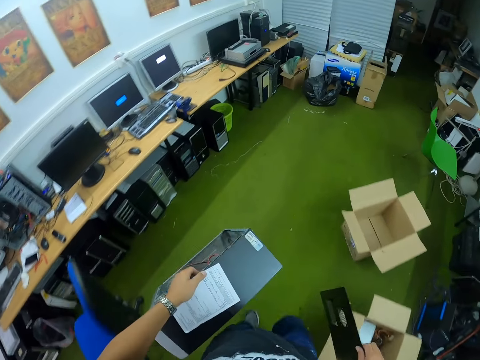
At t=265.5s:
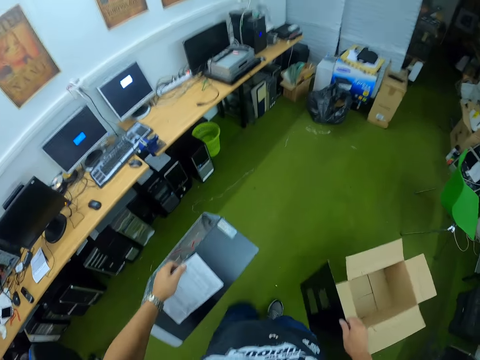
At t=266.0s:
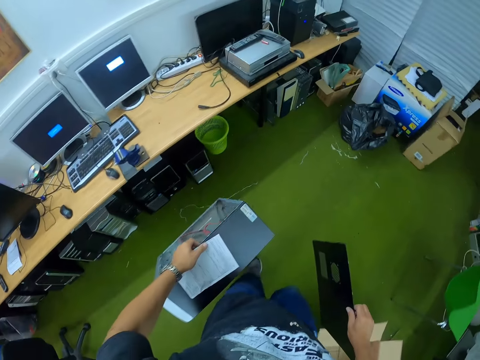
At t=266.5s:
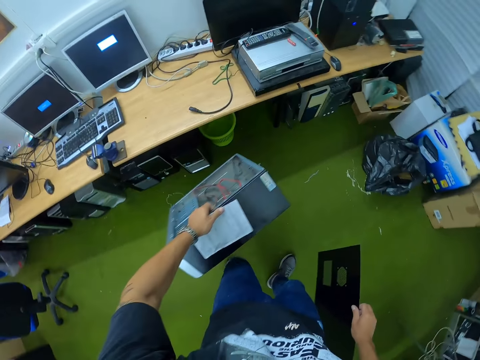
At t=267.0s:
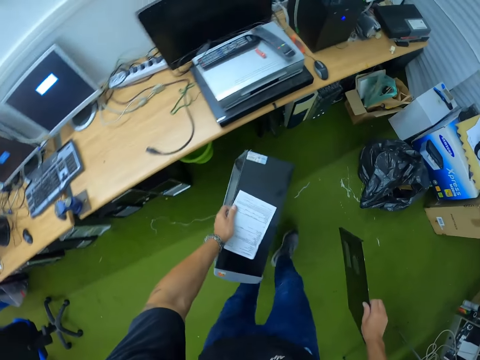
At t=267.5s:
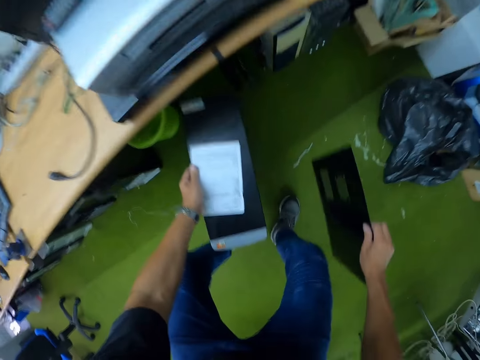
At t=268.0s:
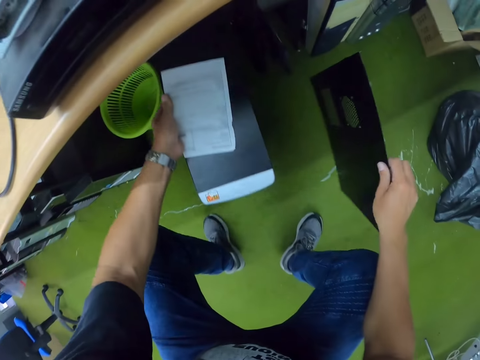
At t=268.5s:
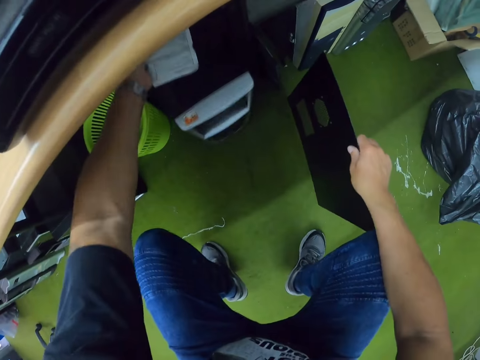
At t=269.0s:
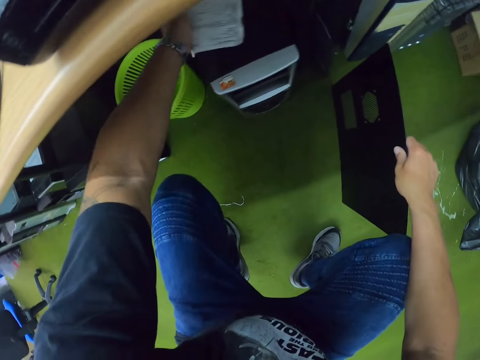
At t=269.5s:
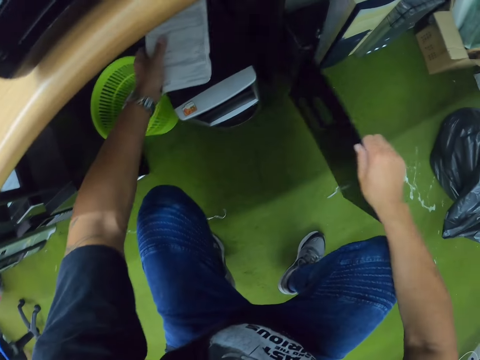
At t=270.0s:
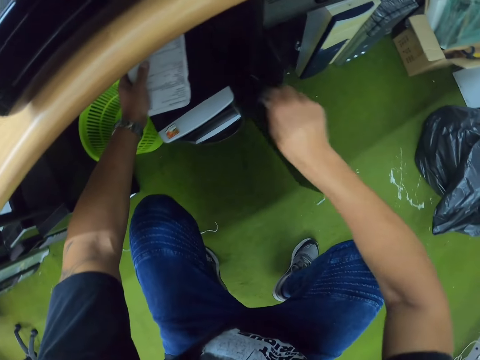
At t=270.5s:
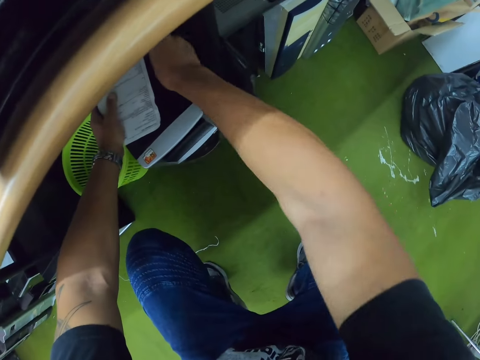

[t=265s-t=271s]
The camera wearer puts the CPU in his left hand under the wall shelf. He puts the CPU cover in his right hand under the wall shelf.

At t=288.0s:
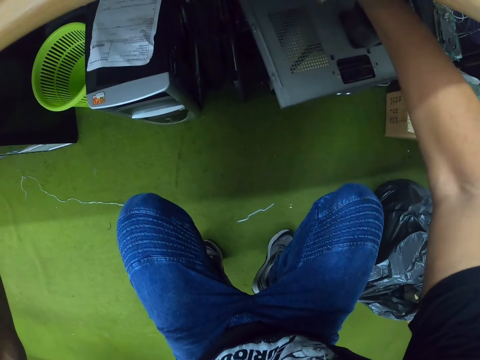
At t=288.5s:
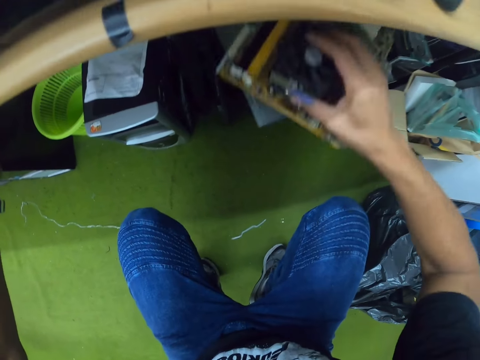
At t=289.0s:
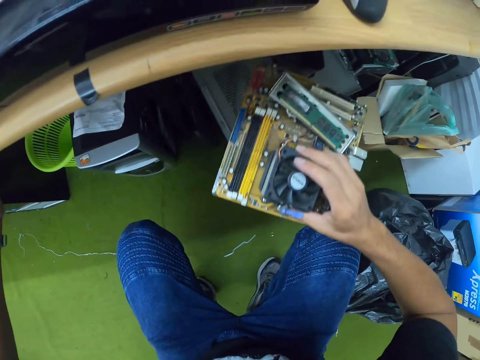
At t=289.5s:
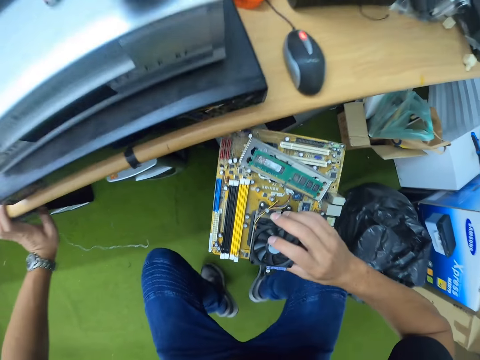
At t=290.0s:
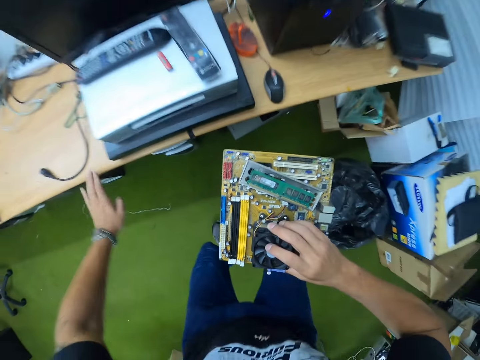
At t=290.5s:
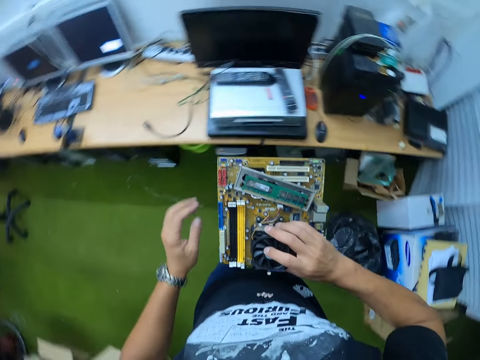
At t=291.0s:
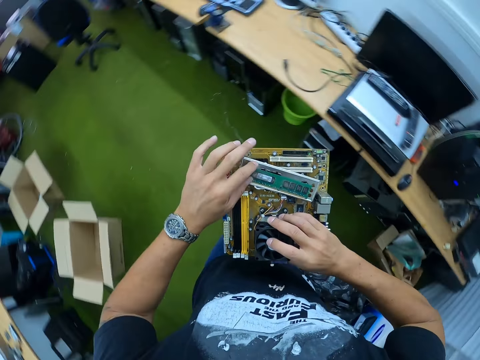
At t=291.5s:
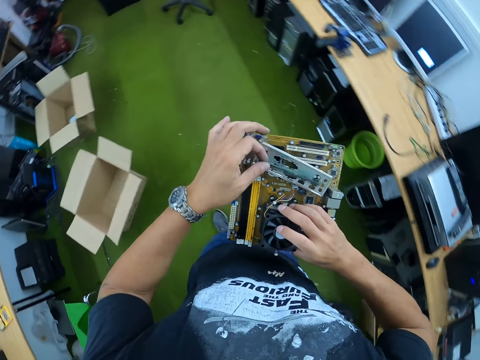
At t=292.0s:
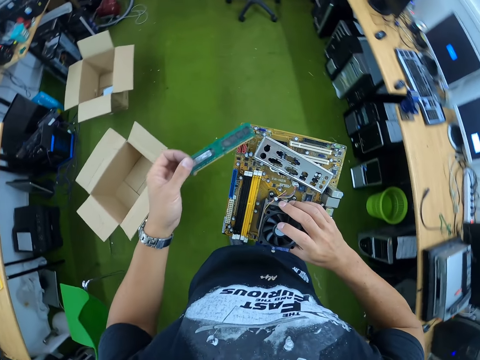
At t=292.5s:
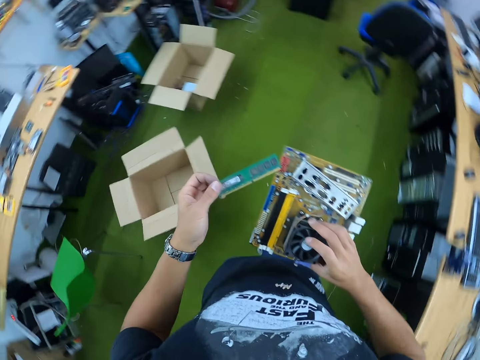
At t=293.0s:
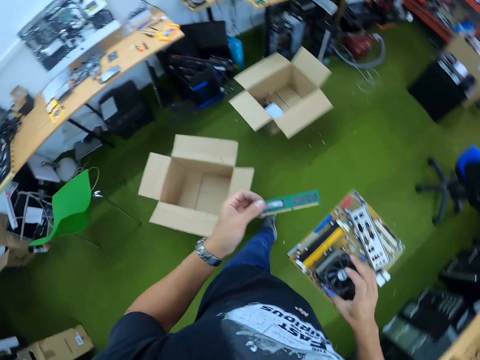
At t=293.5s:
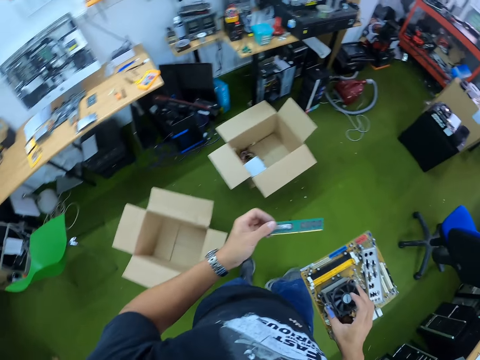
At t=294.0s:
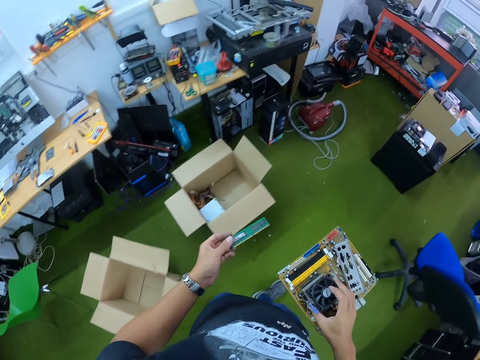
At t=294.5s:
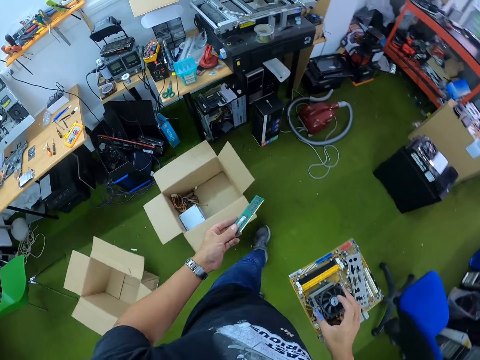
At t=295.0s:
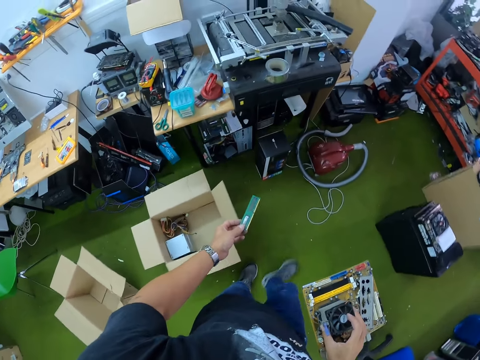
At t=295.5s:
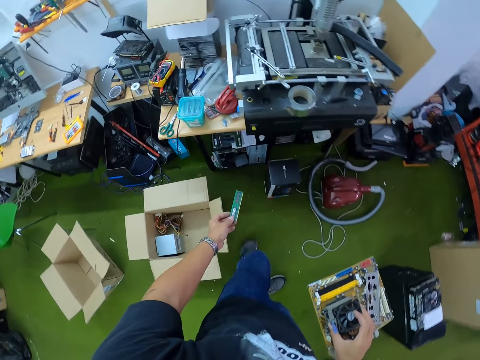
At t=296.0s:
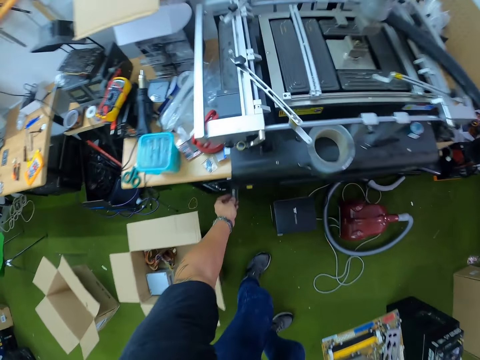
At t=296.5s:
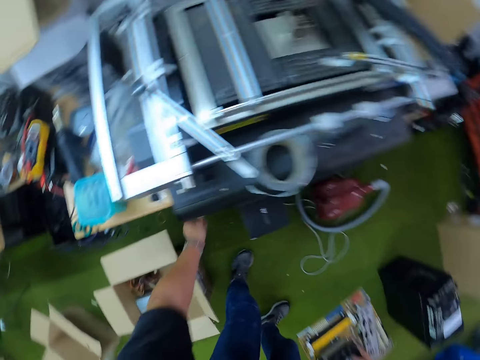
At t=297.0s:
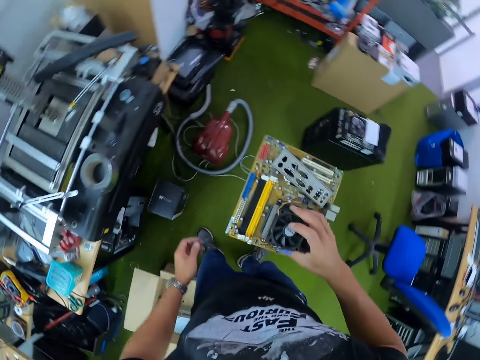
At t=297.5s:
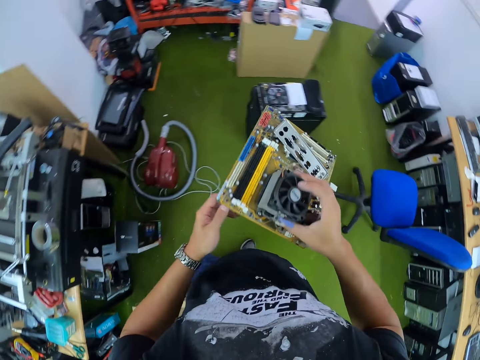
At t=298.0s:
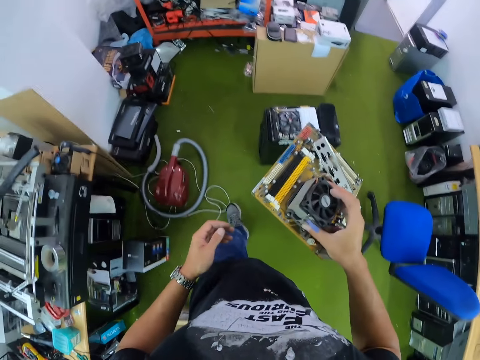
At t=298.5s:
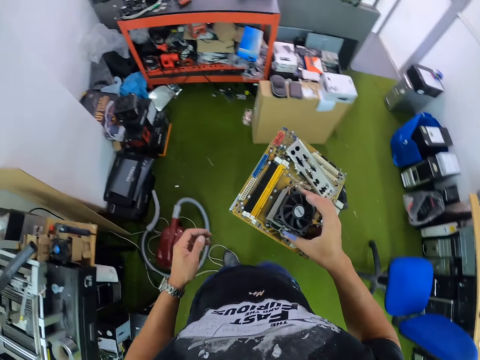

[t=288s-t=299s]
The camera wearer pulls out a computer motherboard from under the table with his right hand. He stands up. He picks up a memory card from the motherboard with his left hand. He drops the motherboard under the table with his left hand. He puts the object on another CPU.

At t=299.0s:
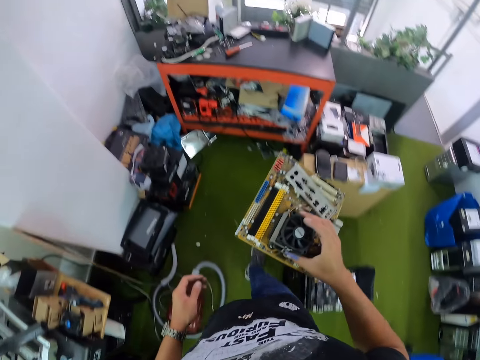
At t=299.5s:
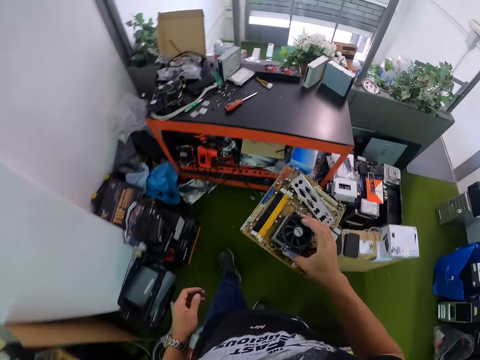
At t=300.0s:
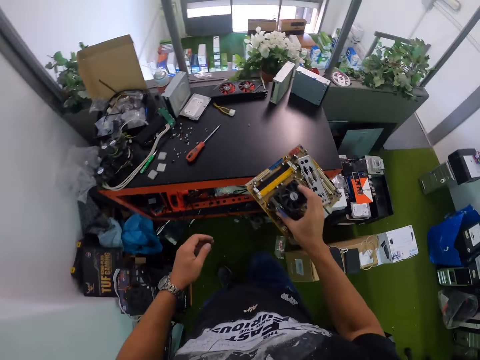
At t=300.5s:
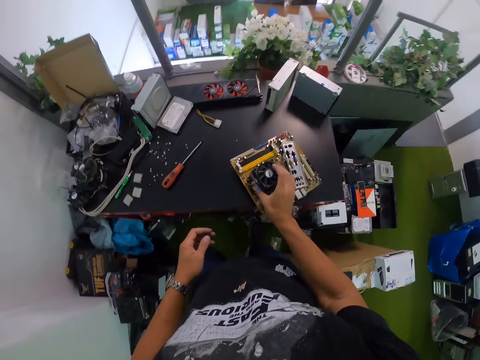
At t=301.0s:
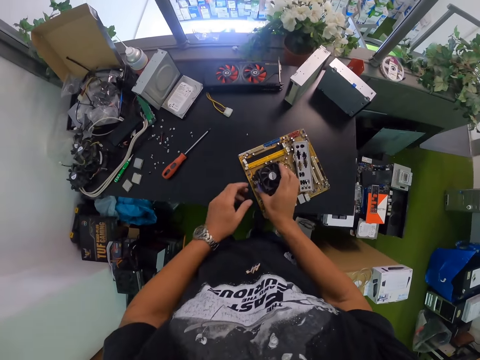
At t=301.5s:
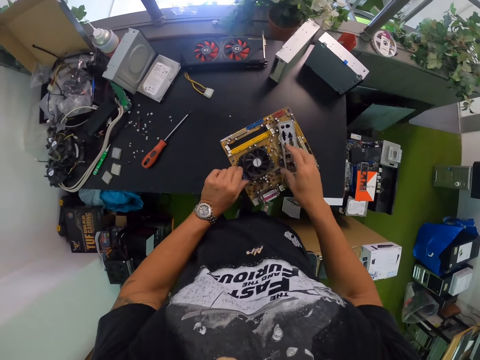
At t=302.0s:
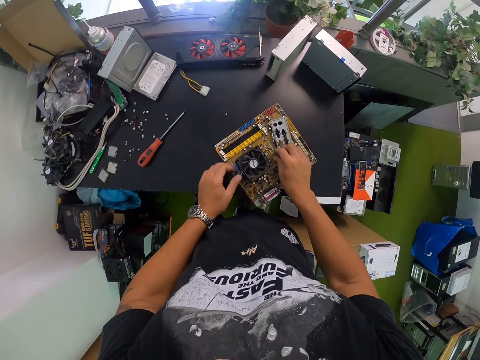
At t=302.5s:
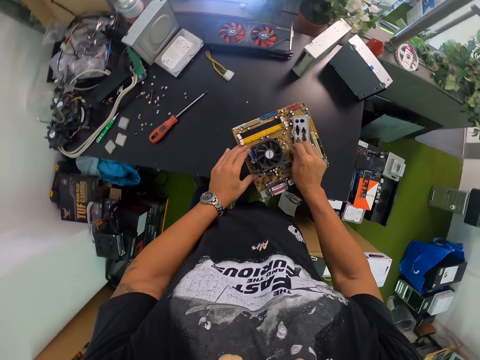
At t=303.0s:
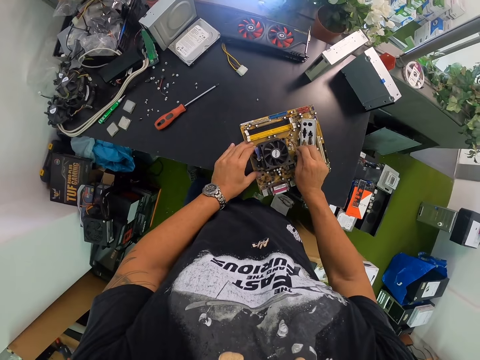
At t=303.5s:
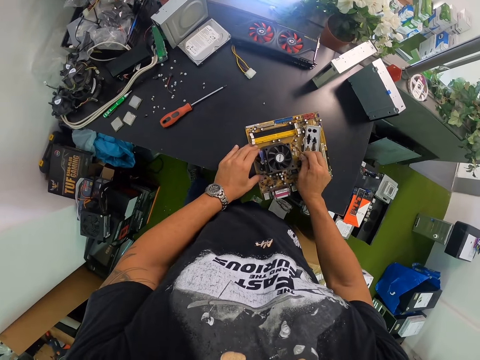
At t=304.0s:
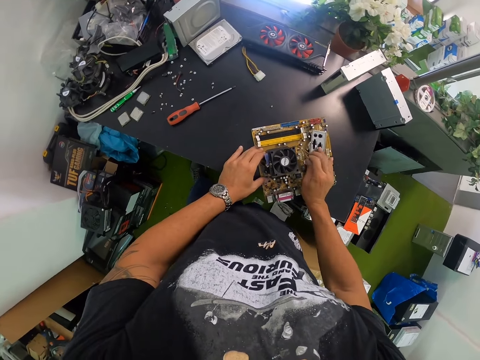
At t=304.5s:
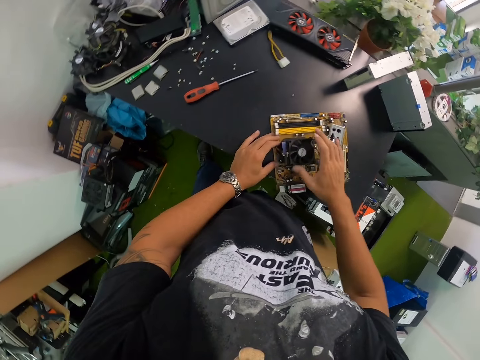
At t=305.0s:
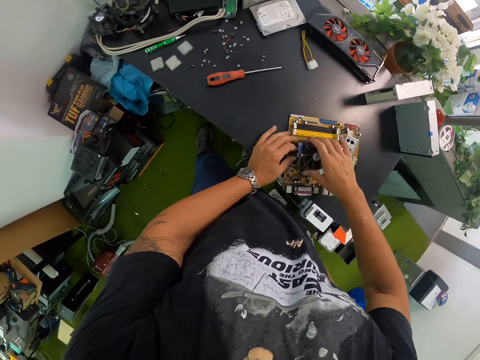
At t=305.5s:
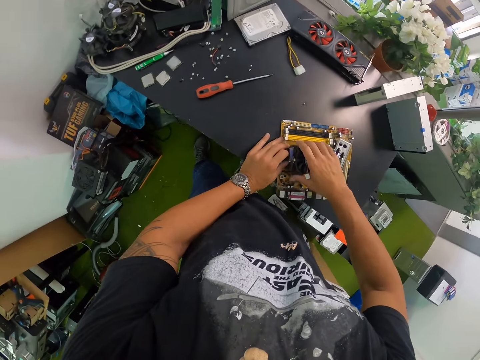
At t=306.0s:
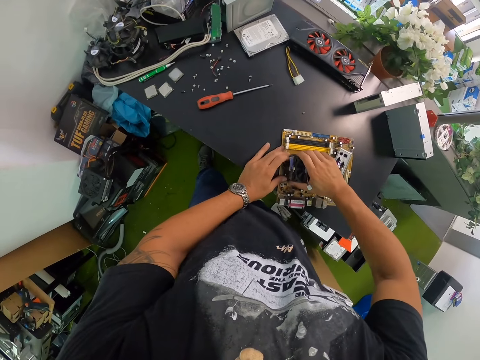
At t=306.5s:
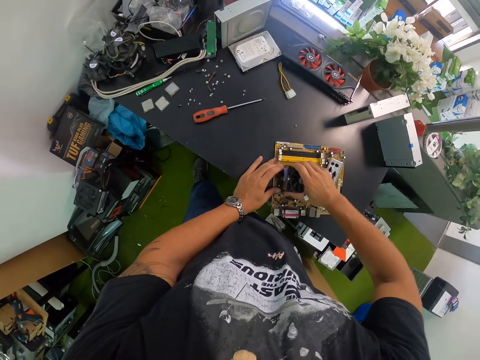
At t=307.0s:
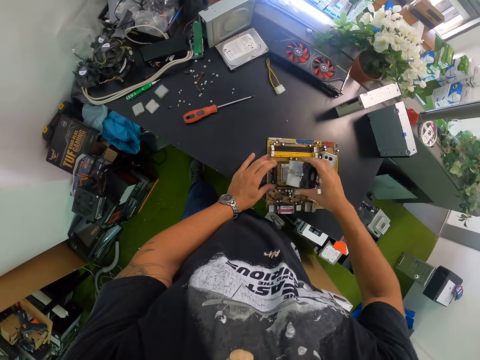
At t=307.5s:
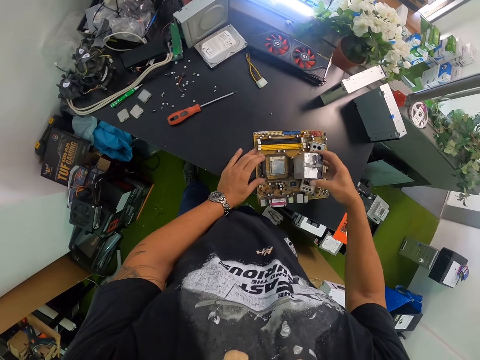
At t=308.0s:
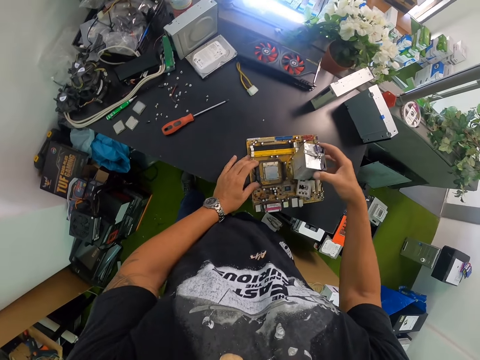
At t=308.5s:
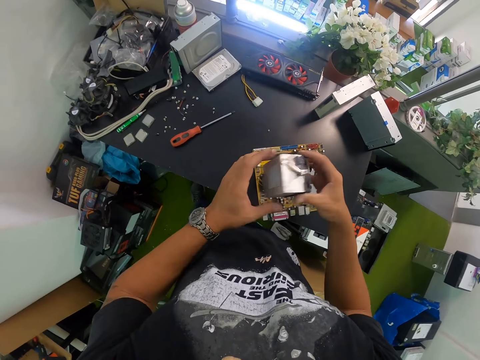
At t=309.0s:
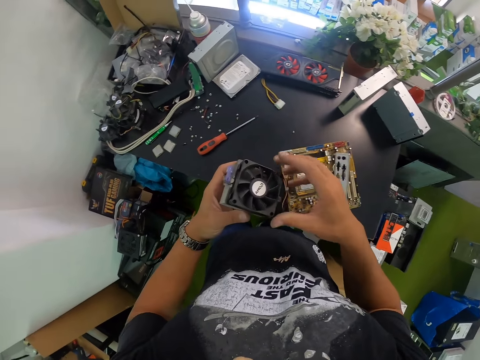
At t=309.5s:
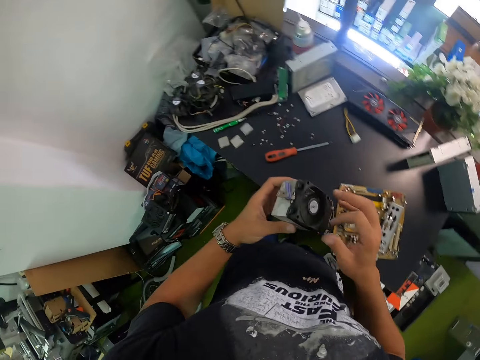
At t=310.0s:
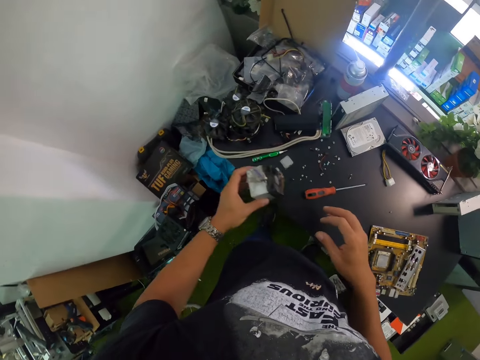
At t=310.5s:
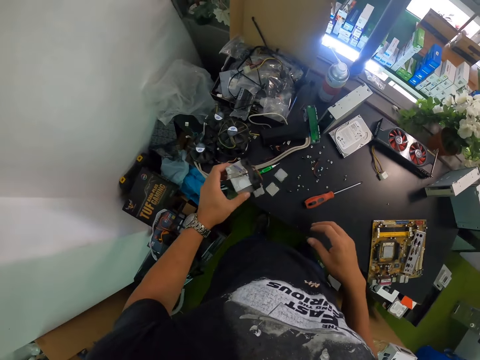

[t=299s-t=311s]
The camera wearer drops the computer fan motherboard on the table with his right hand. He holds the computer fan motherboard in both hands. He removes the computer fan from the motherboard with his right hand. He holds the computer fan in both hands. He transfers the fan from his right hand to his left hand. He spins the computer fan with his right index finger.
